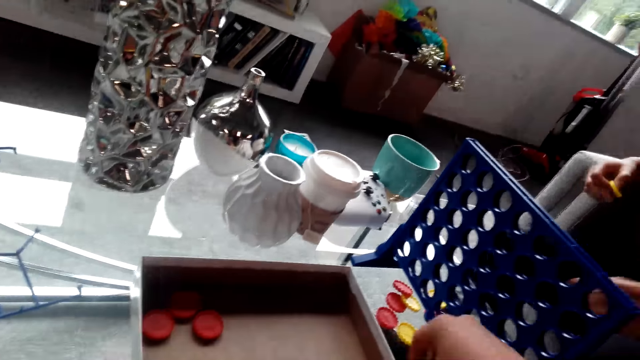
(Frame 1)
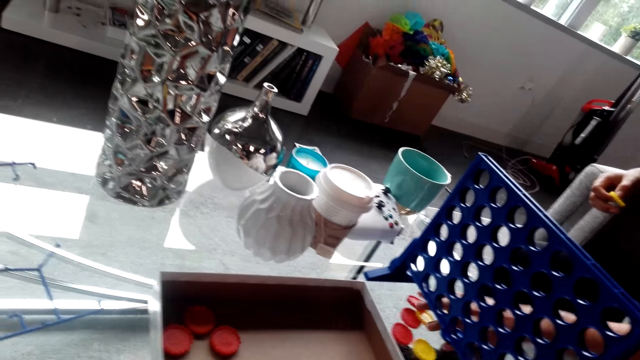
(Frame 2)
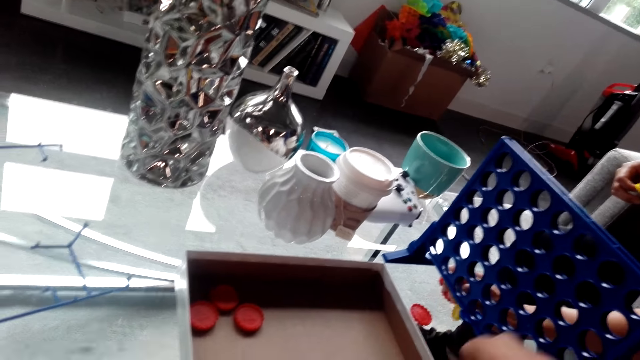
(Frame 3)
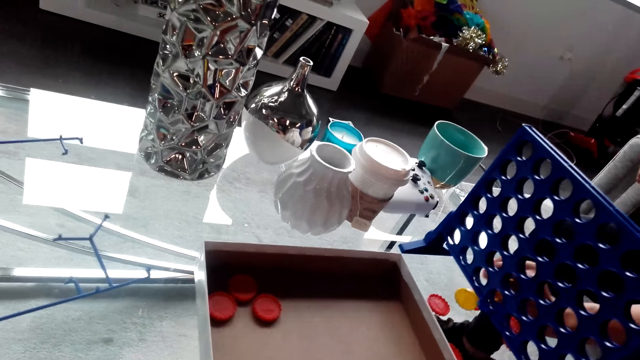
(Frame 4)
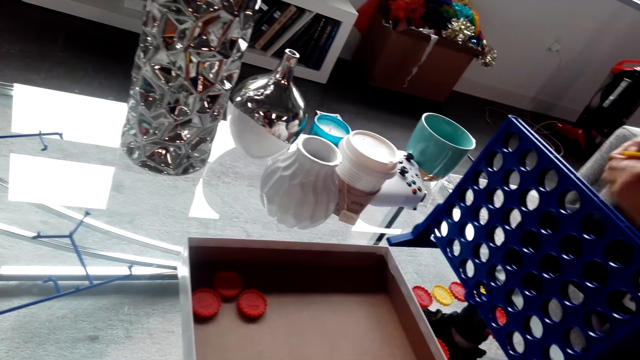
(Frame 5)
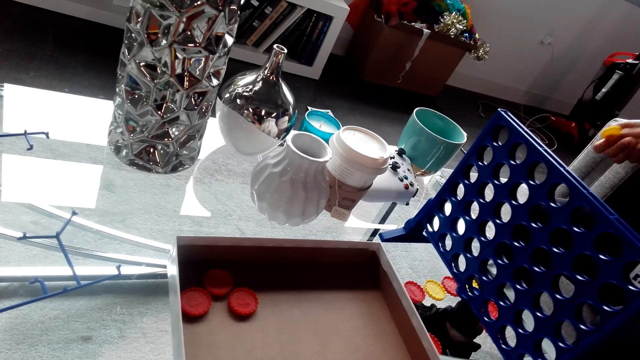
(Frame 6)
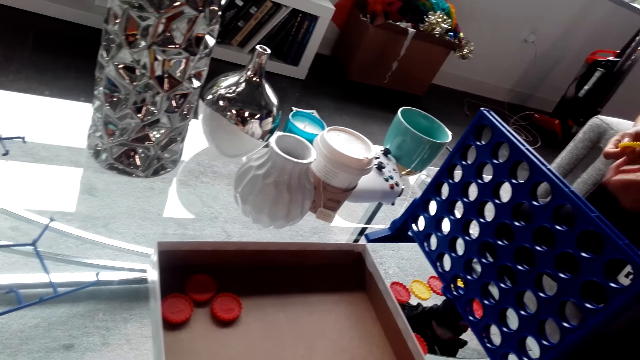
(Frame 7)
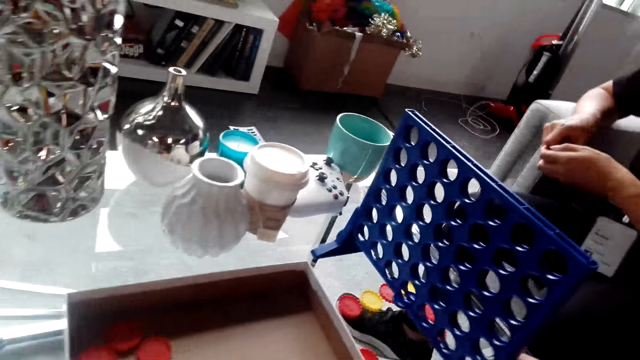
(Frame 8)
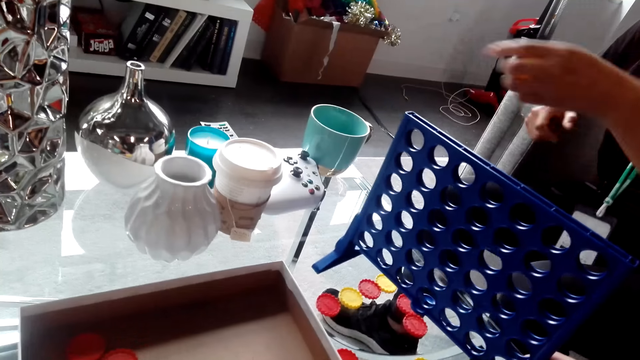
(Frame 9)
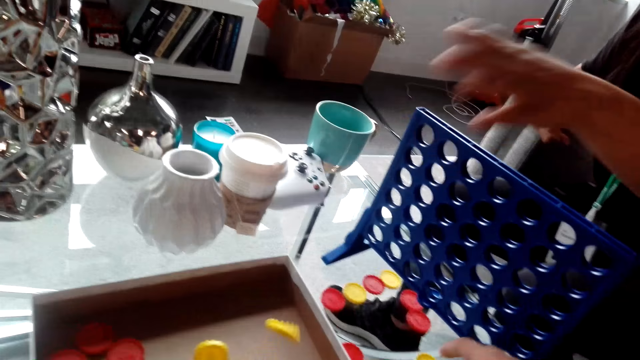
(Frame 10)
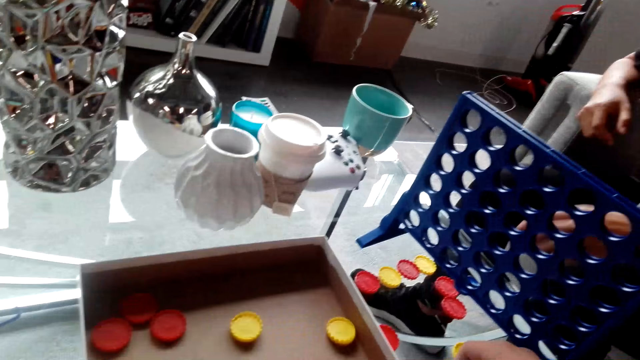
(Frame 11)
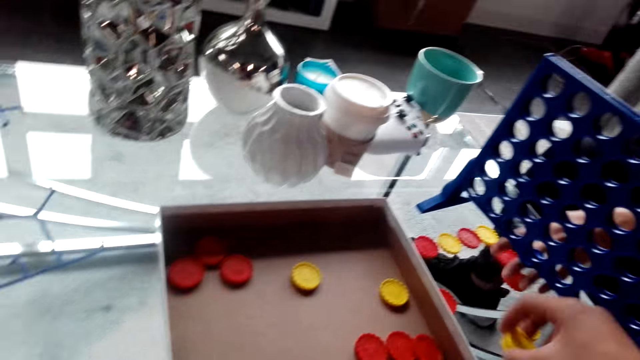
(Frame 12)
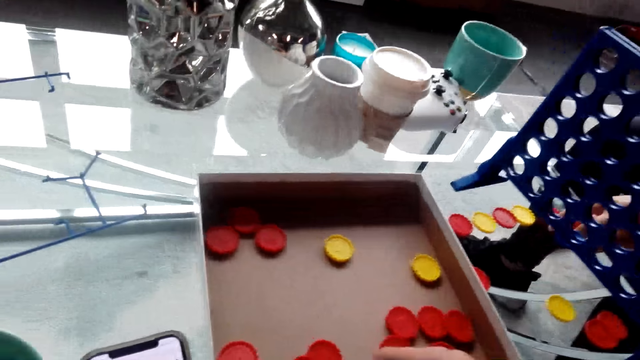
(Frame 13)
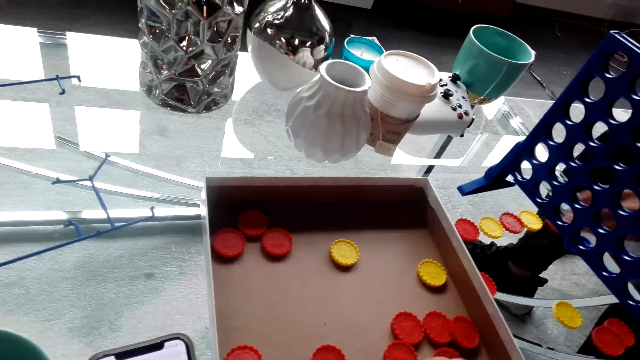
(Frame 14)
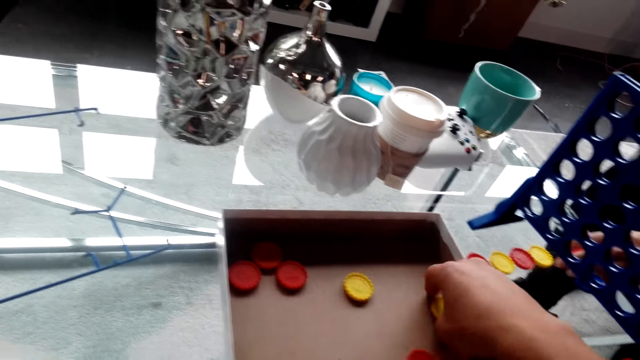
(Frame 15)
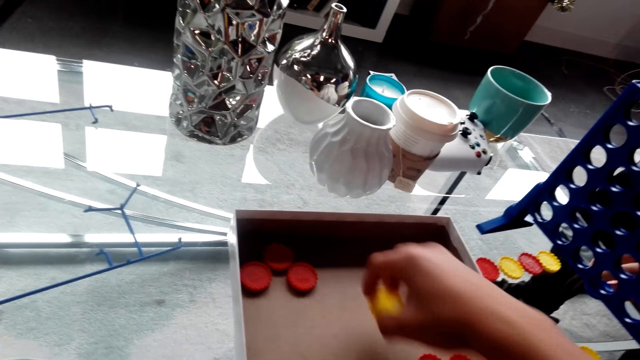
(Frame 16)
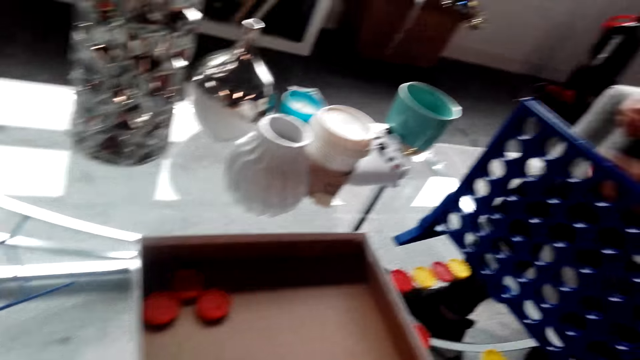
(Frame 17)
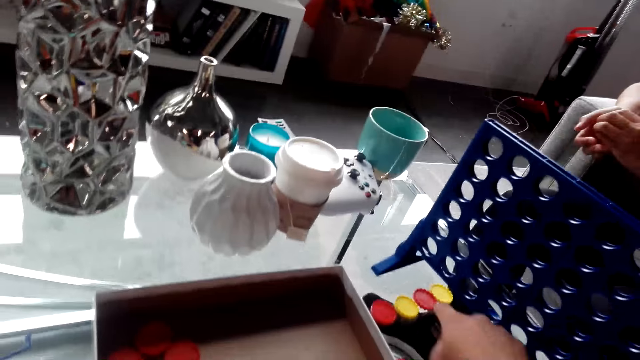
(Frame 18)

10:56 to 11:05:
A lady picks up bottle tops. The lady puts the bottle tops in a box. The camera wearer arranges bottle tops in the box.

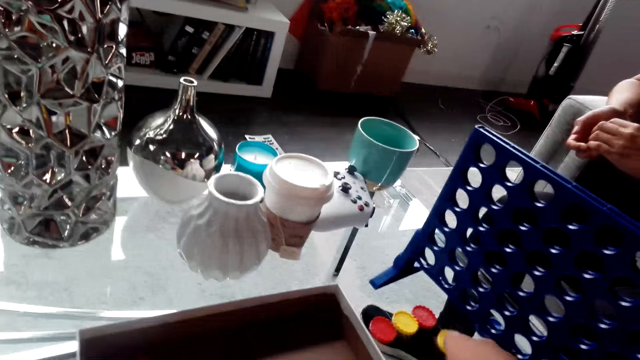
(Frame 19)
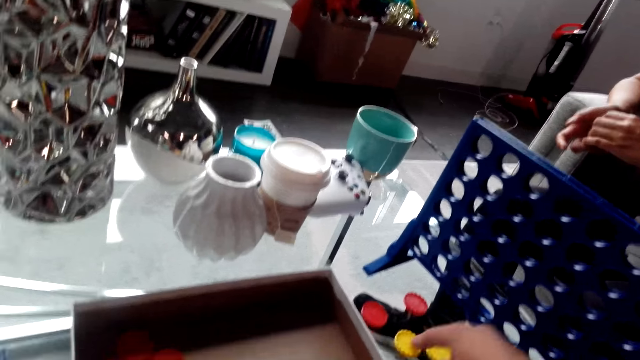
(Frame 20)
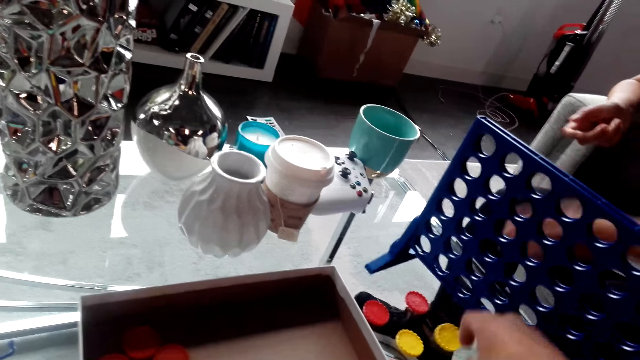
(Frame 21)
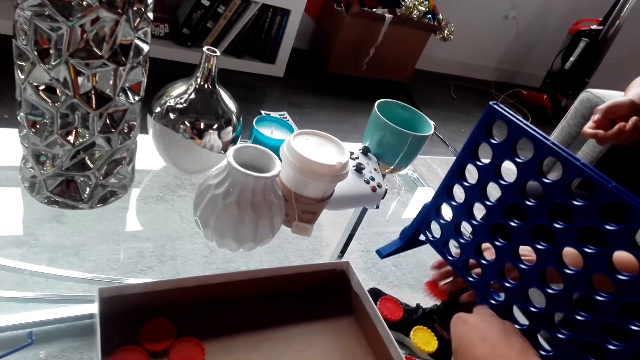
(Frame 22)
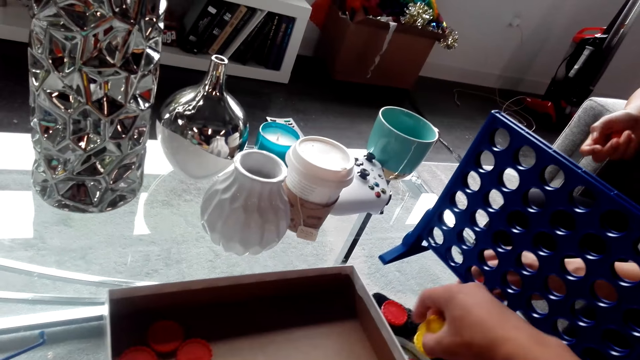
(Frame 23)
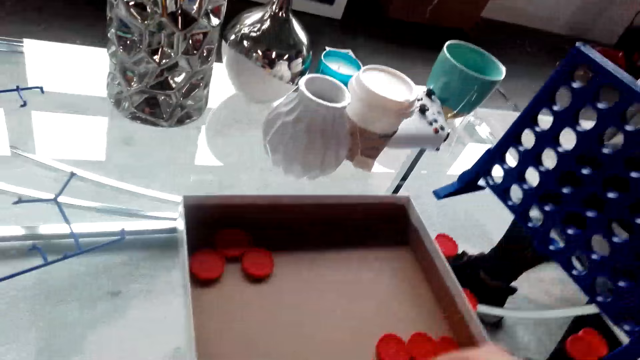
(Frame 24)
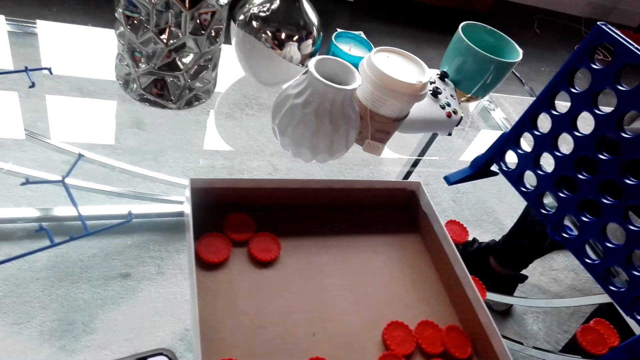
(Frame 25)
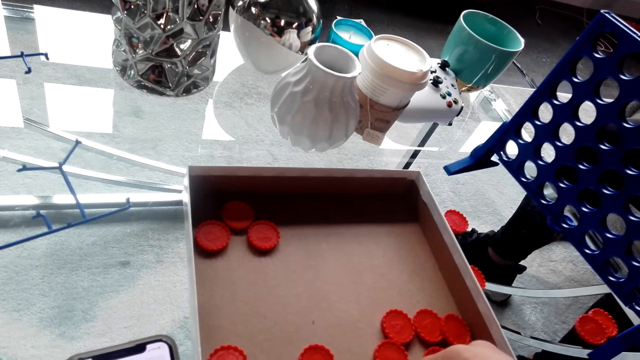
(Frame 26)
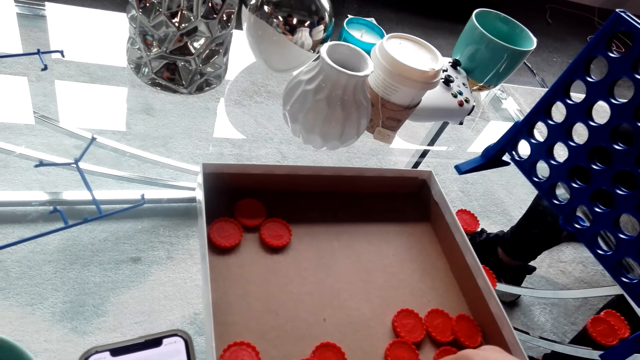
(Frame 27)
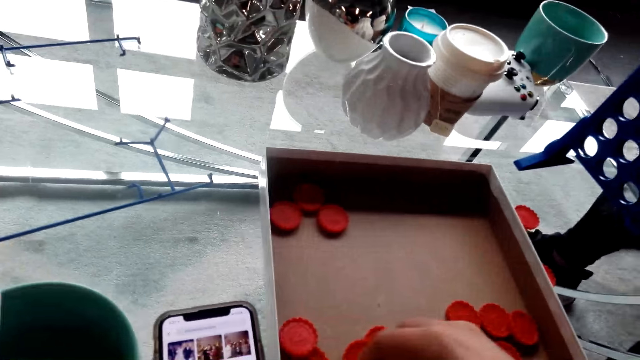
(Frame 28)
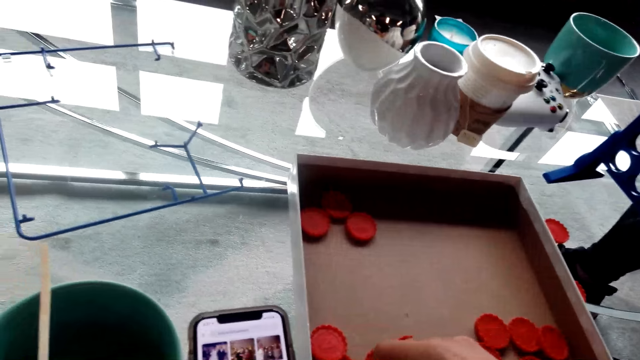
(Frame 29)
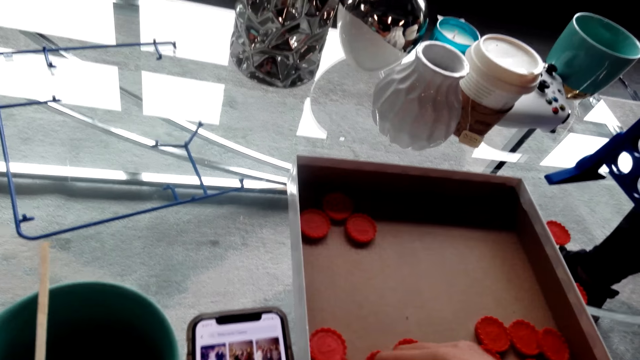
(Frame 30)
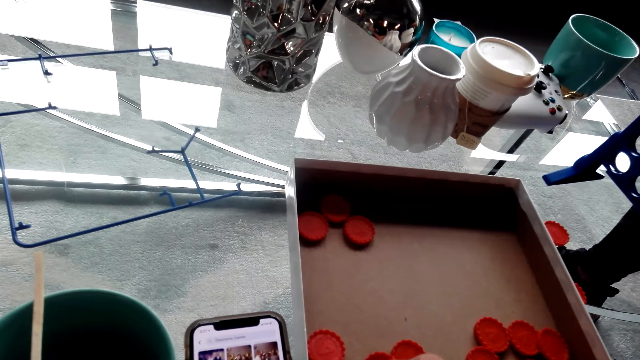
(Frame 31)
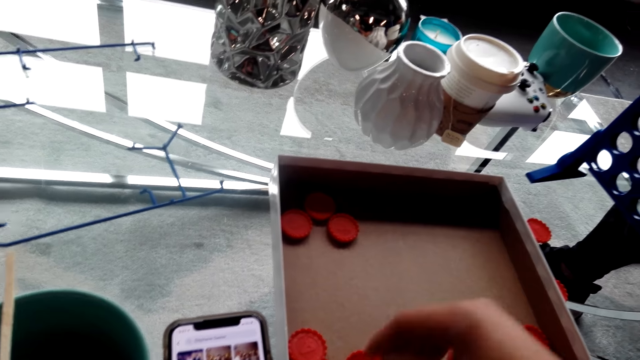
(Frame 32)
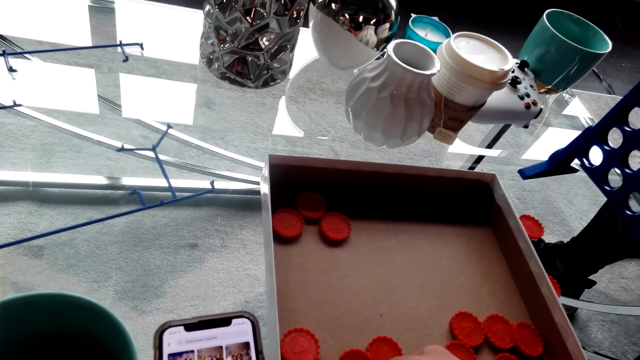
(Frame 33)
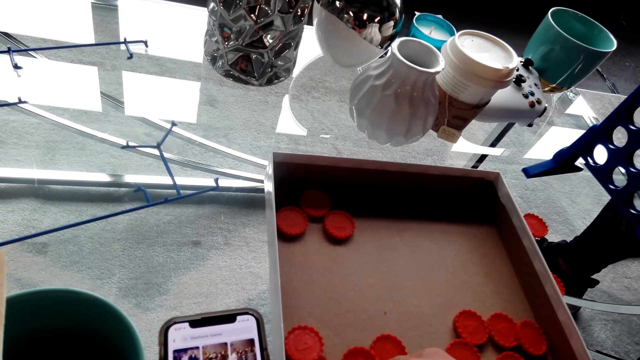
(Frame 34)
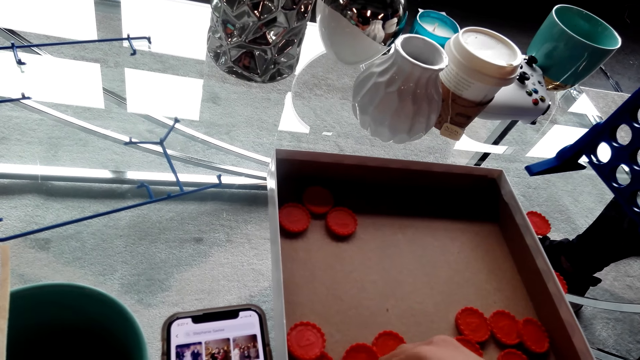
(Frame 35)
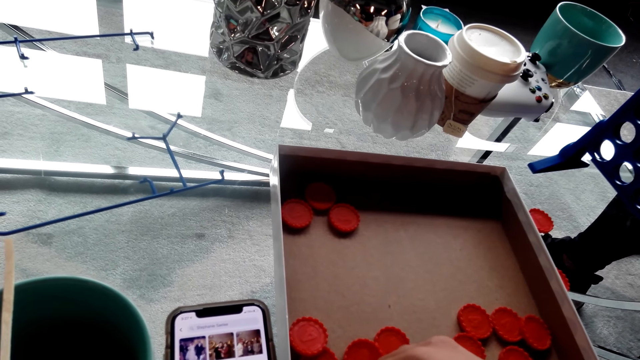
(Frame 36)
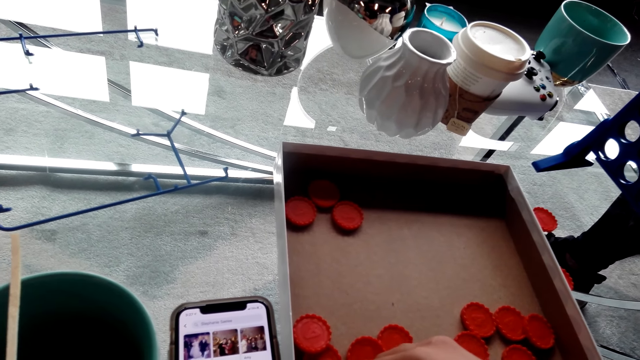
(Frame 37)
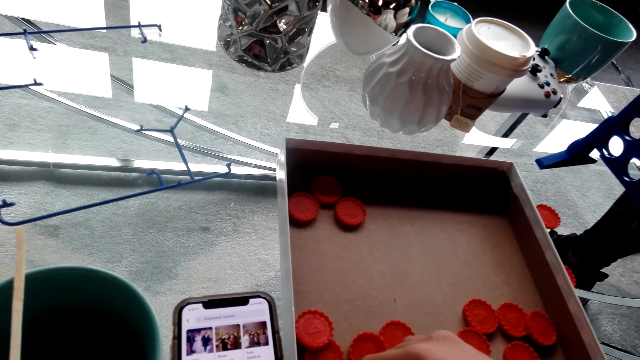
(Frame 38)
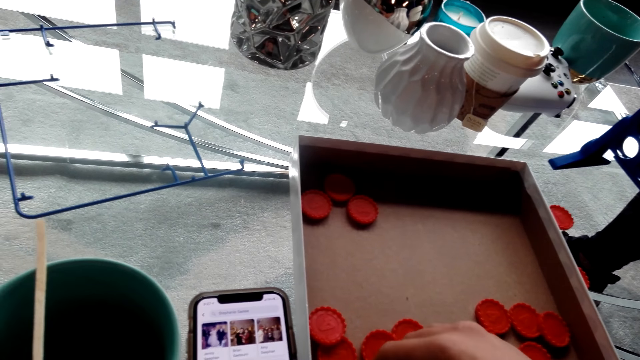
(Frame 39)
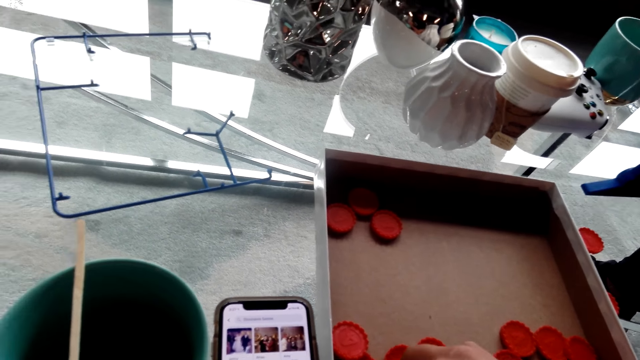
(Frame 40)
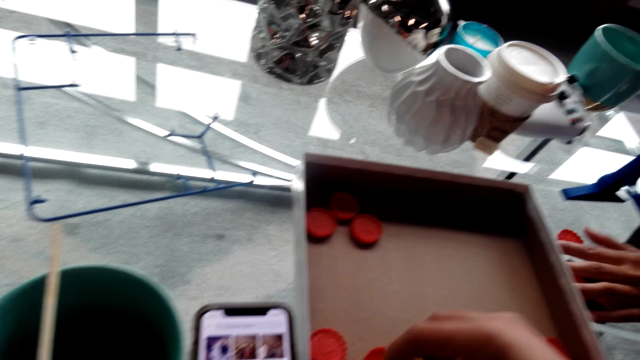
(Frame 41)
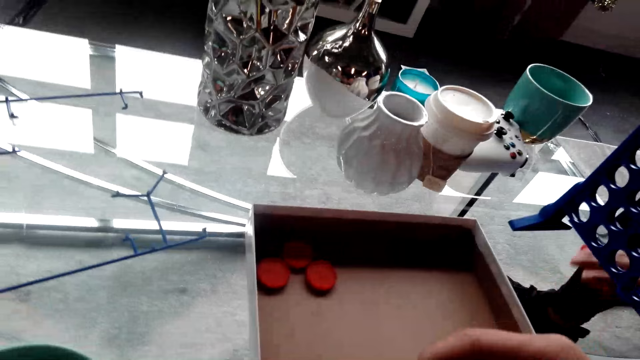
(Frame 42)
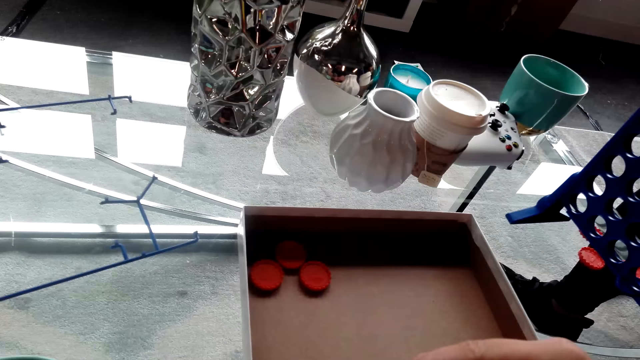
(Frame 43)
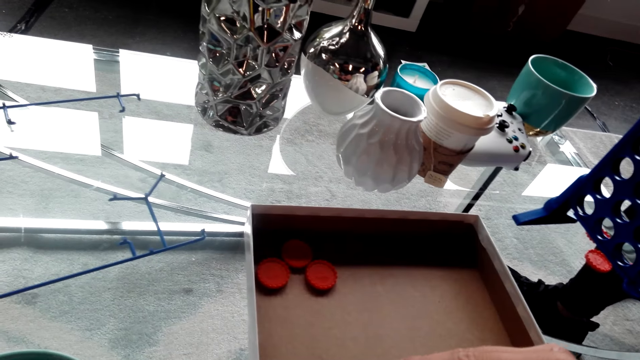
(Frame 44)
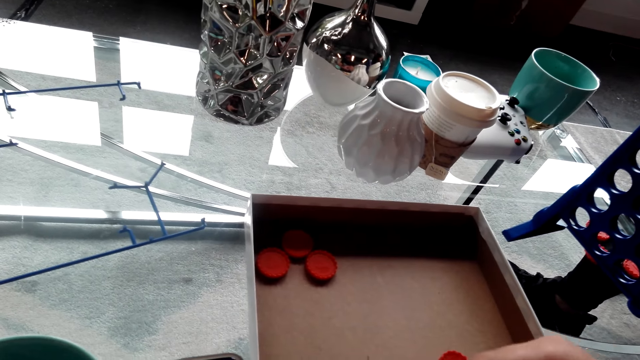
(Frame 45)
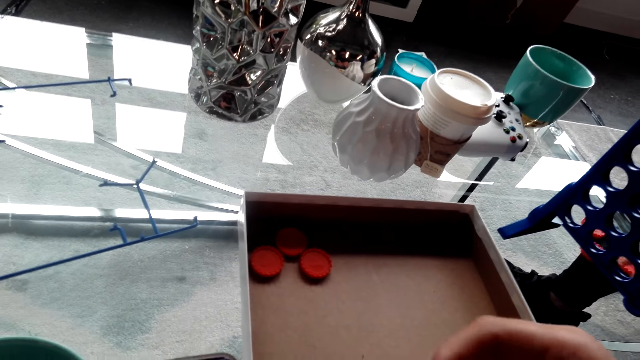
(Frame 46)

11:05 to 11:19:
A lady picks up bottle tops. The camera wearer picks up bottle tops. They interact with the lady. They arrange a bottle top. They interact with the lady. The lady arranges bottle tops.
